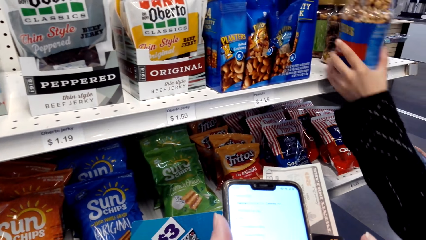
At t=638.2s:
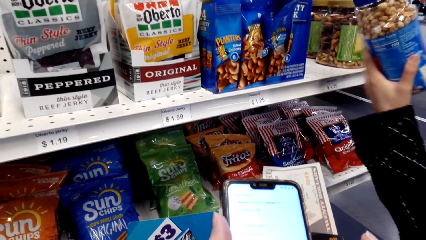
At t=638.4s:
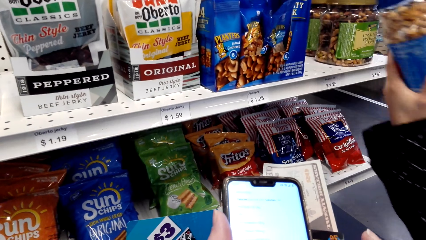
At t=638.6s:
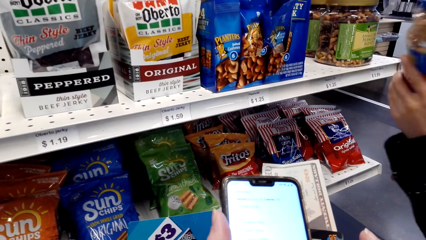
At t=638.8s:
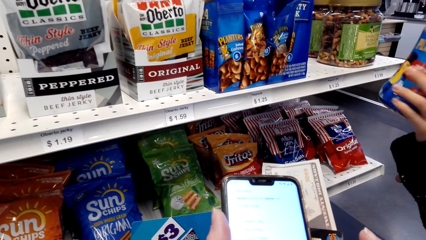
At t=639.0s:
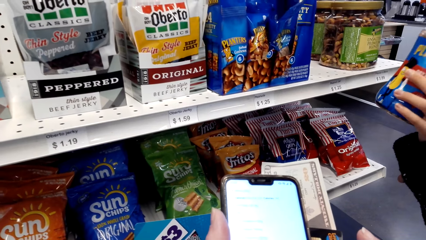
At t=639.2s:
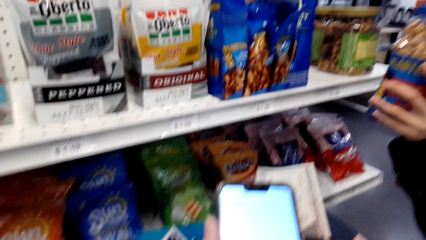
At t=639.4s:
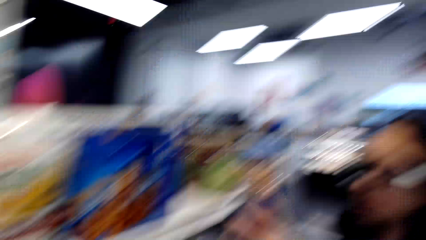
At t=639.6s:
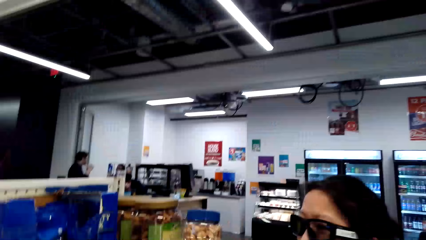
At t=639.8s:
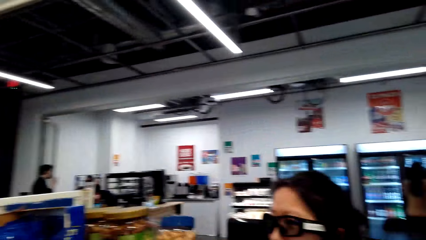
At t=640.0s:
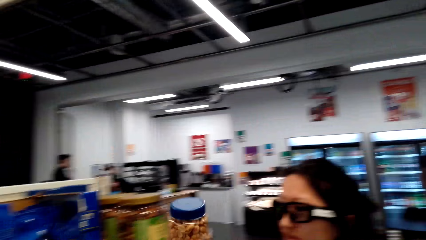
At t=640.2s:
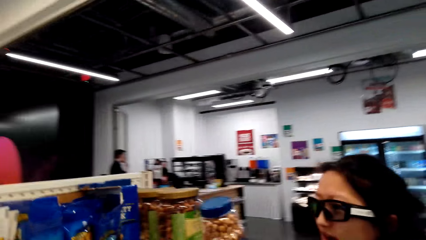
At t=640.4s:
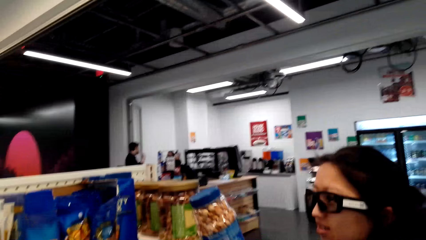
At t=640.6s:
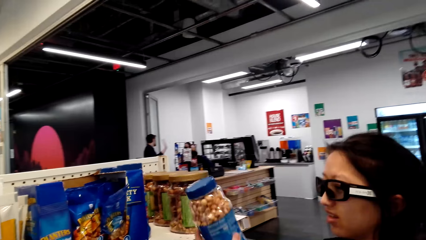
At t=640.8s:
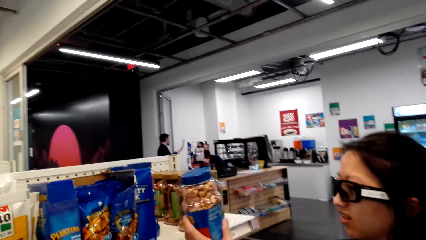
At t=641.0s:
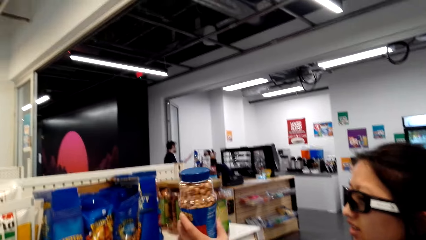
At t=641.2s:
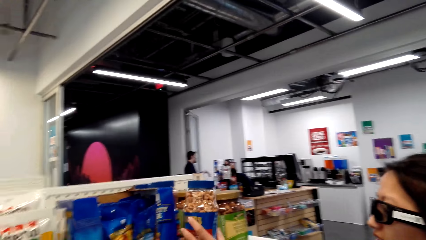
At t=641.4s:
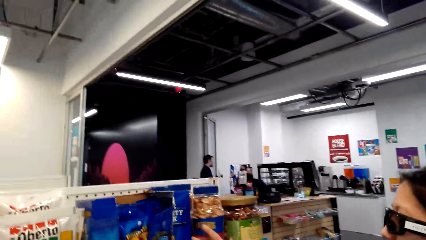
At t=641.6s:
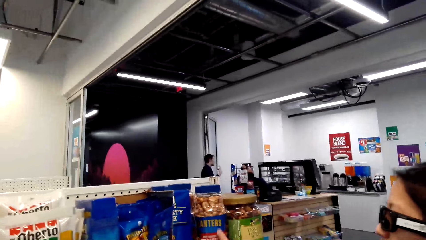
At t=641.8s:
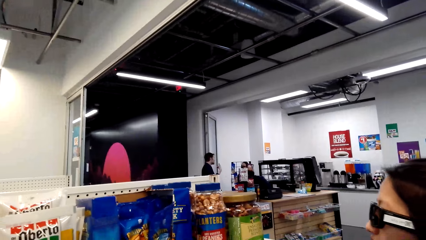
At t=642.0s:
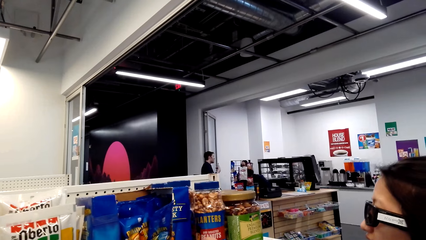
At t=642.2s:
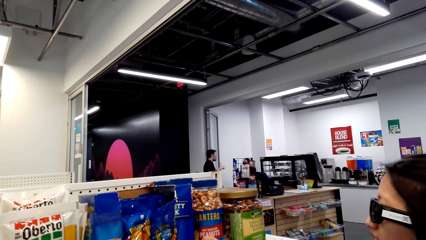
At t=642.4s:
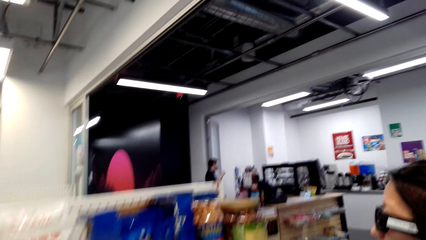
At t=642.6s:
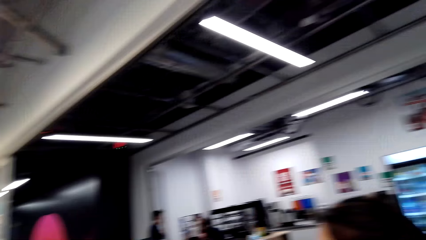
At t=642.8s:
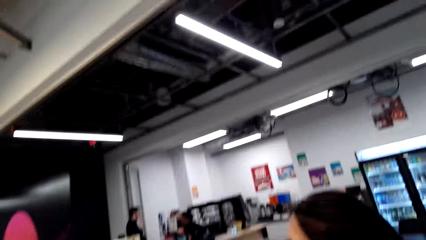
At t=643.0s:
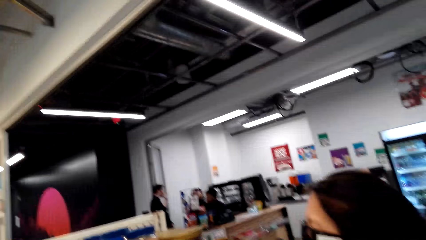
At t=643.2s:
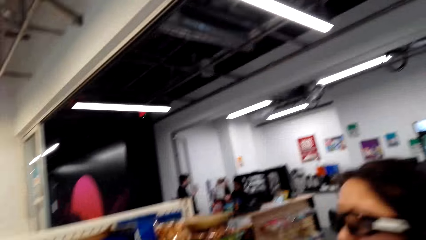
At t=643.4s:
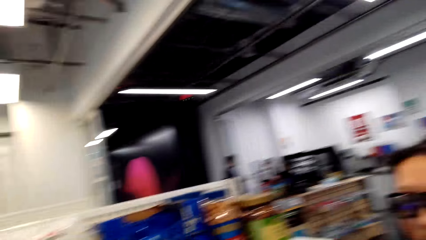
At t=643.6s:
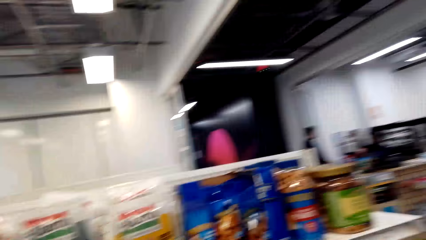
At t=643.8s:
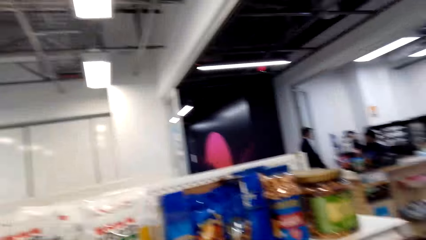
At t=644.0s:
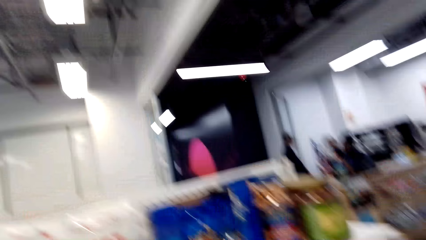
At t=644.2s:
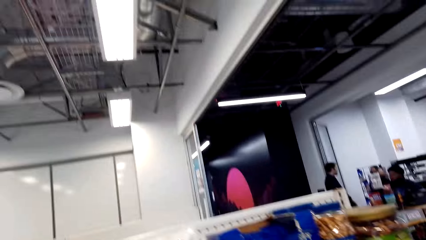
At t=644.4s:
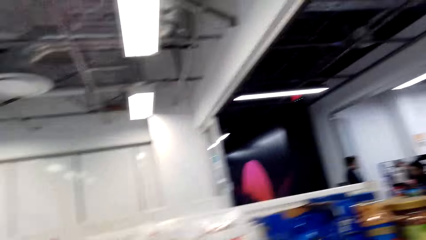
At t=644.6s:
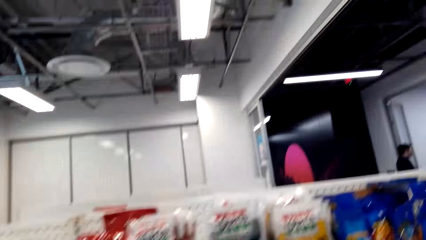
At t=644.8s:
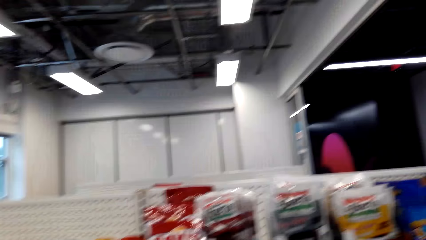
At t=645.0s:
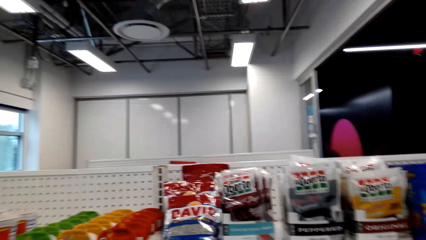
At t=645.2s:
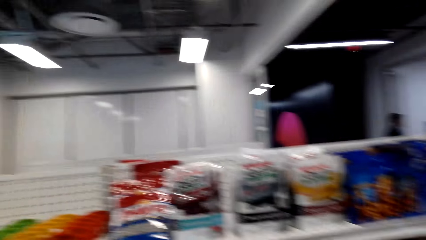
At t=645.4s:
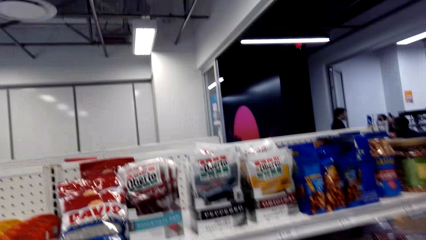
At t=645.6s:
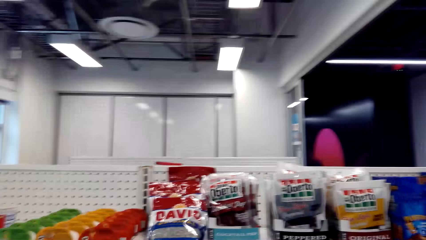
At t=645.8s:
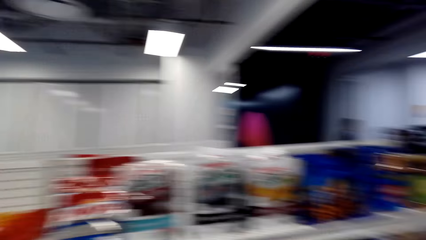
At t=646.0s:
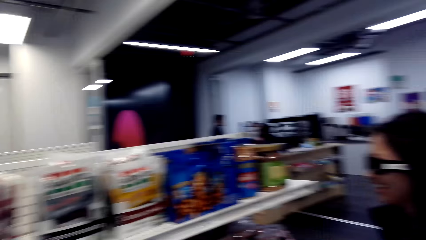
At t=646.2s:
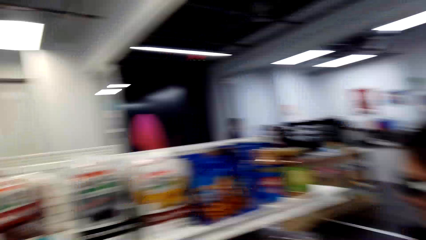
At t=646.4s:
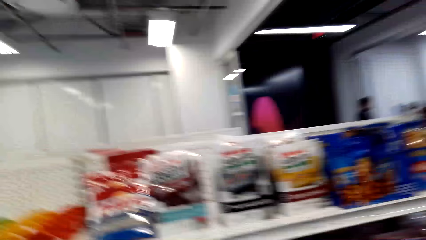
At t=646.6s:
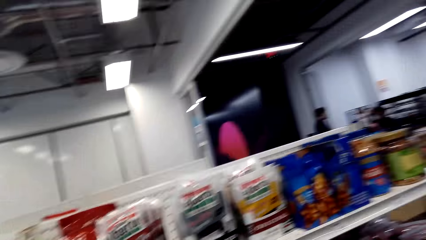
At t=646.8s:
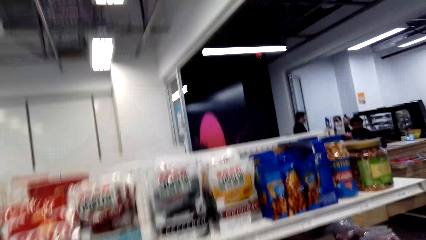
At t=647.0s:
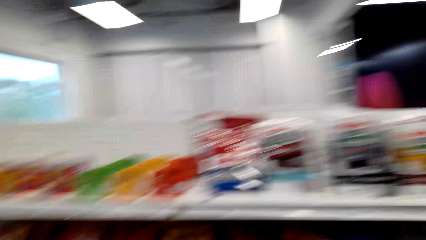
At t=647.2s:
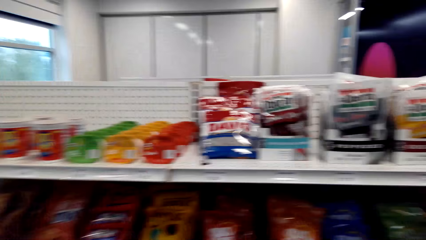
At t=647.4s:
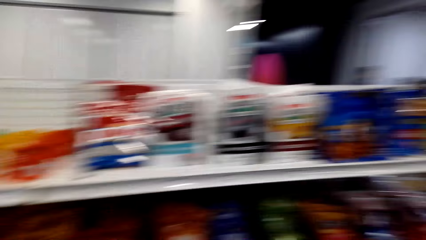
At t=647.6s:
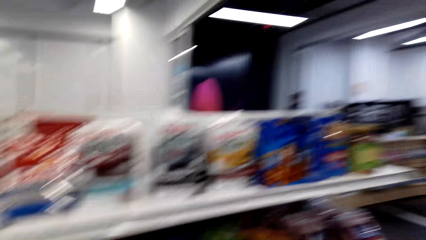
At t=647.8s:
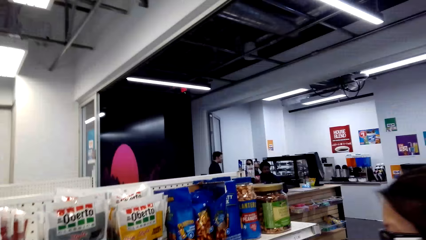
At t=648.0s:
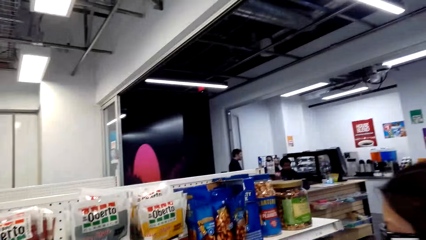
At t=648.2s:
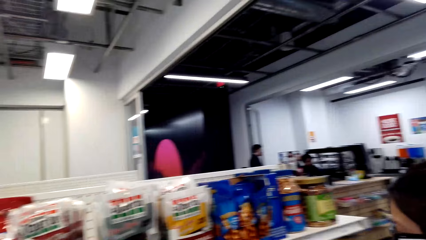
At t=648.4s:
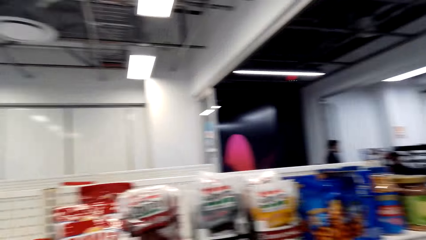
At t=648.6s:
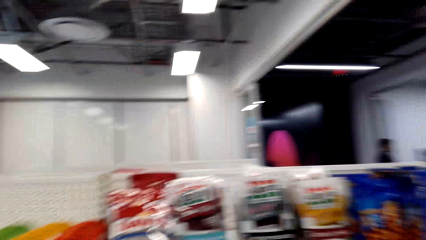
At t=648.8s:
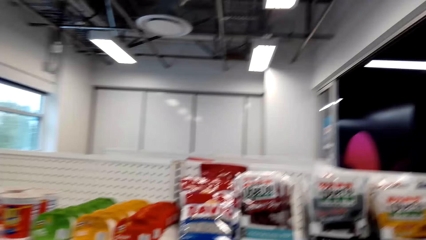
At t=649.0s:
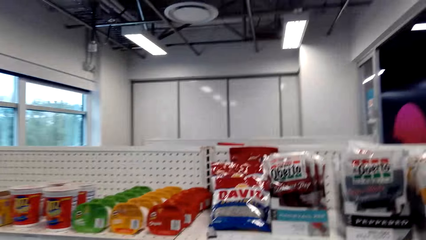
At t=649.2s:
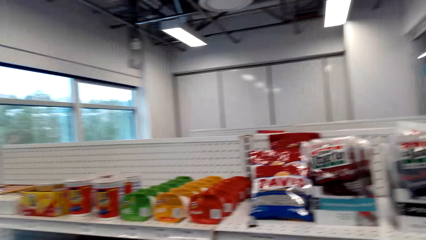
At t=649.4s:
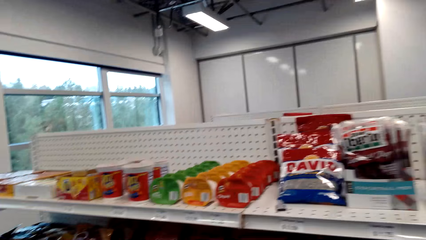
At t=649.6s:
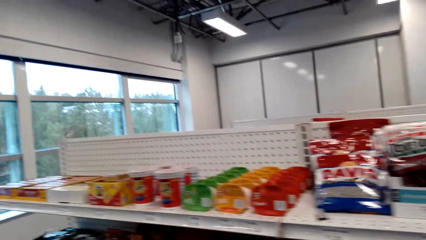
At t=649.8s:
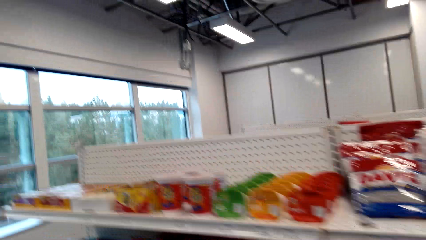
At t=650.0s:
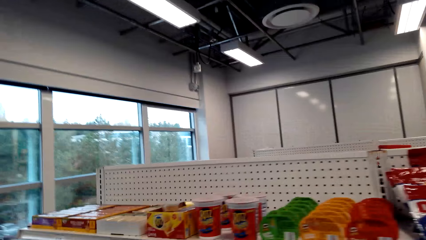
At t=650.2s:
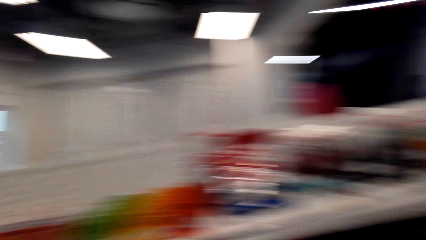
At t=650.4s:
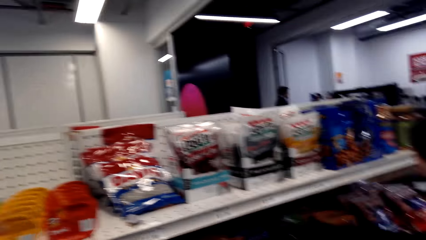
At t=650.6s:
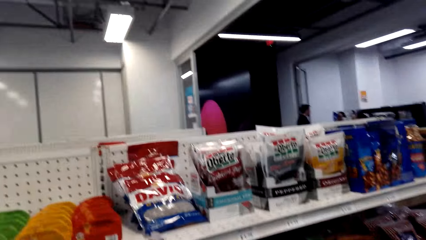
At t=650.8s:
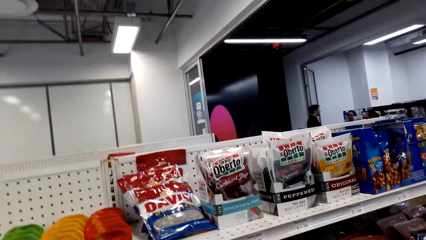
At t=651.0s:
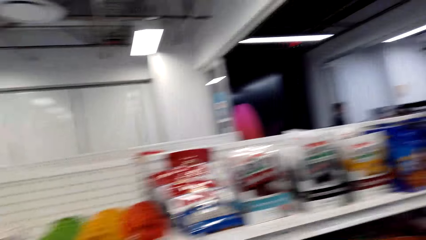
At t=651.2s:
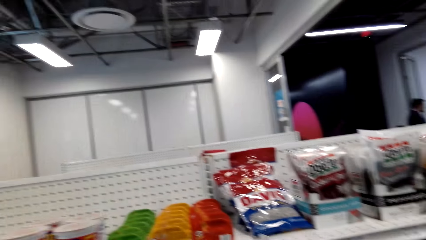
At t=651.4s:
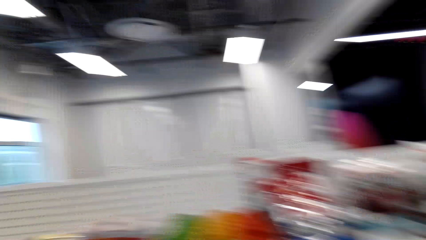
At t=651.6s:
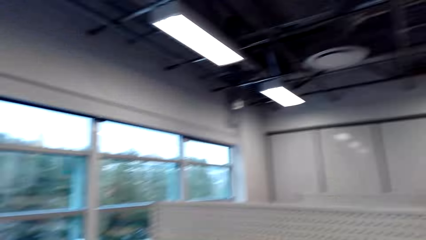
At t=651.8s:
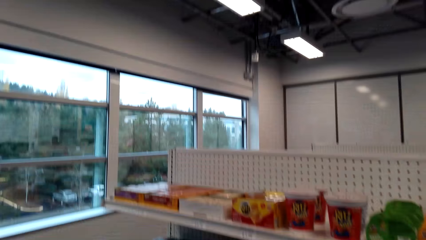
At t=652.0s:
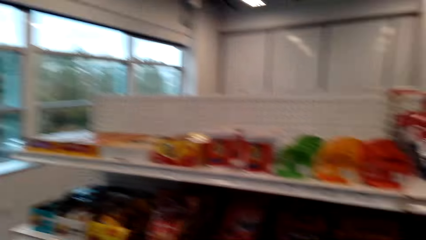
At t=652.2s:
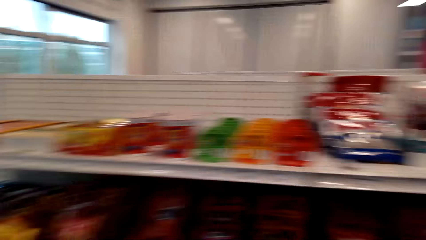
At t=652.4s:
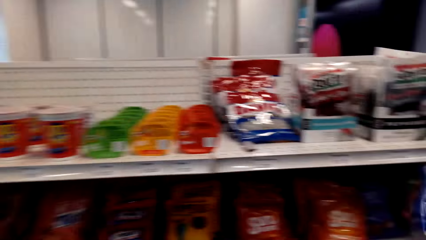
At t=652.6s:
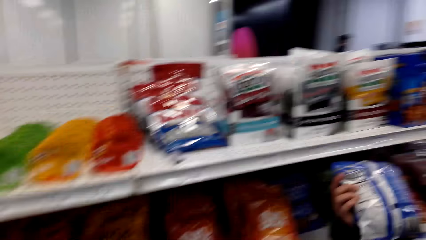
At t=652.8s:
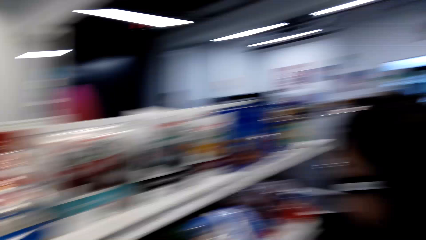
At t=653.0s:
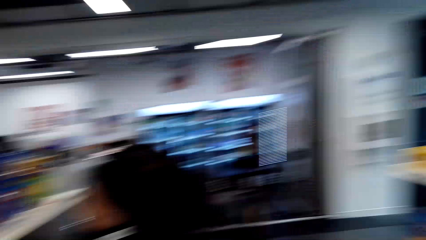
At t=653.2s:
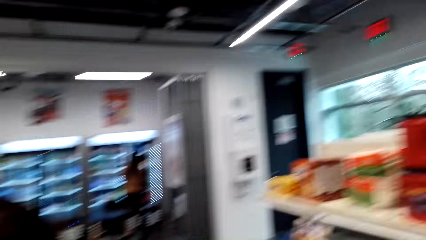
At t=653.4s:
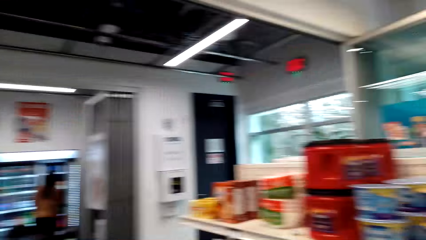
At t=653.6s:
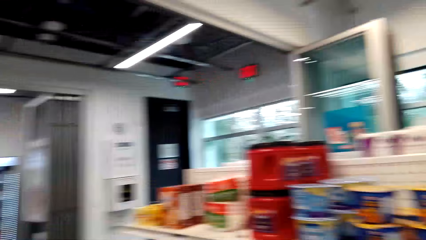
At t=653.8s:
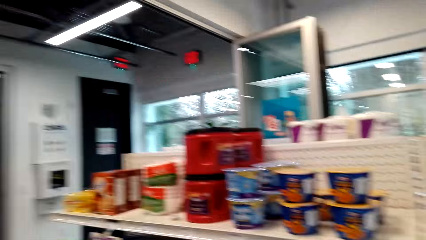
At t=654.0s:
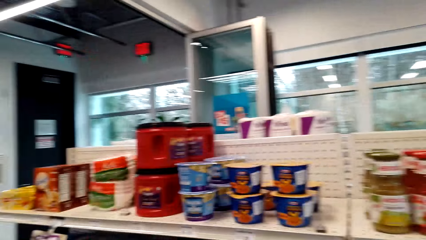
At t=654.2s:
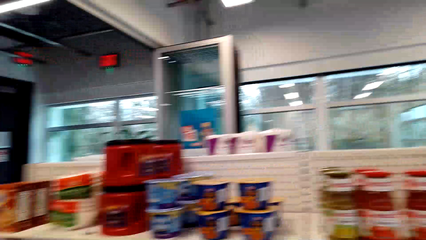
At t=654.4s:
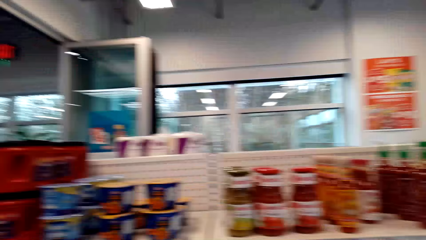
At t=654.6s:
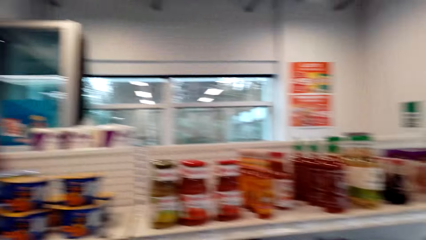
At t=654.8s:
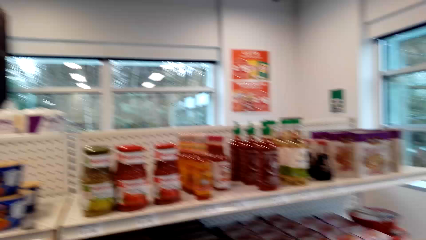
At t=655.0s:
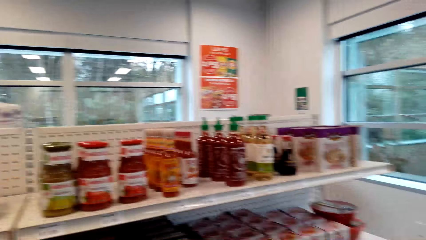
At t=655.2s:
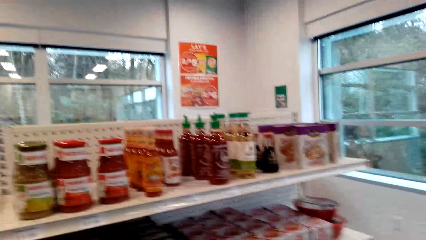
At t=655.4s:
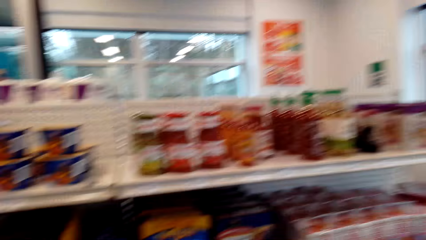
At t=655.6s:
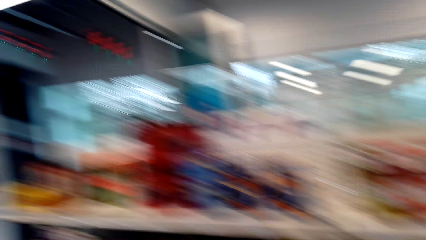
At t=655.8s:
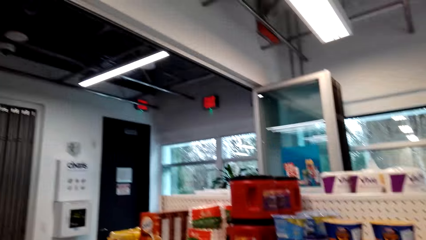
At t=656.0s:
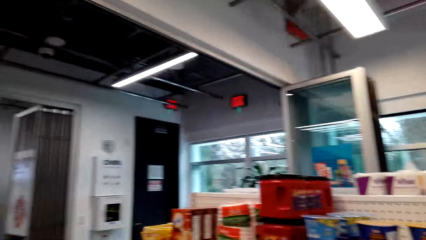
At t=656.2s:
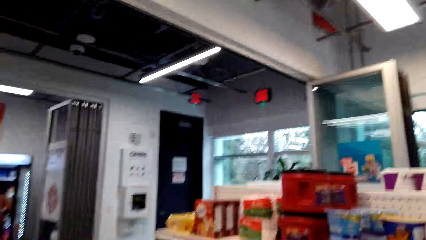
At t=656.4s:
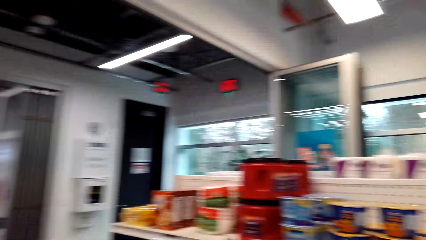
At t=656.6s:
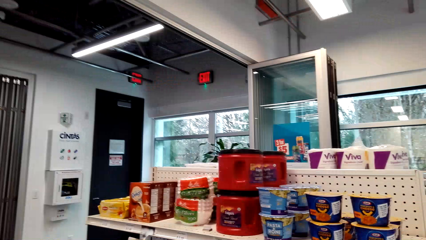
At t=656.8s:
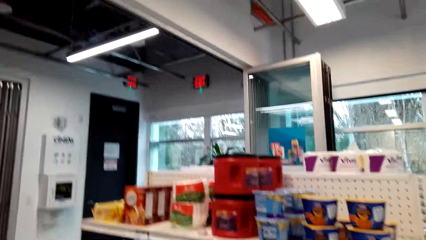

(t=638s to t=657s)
A woman takes the nut tin or container. The woman looks at the nut tin. The camera wearer looks around. The woman drops the container. The woman puts the nut tin on the shelf. The camera wearer looks around. They look around the shelf. They walk around.
